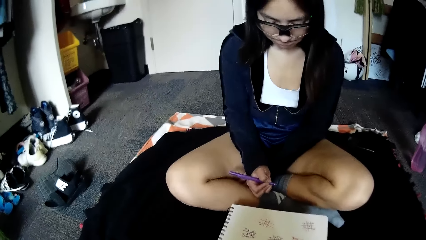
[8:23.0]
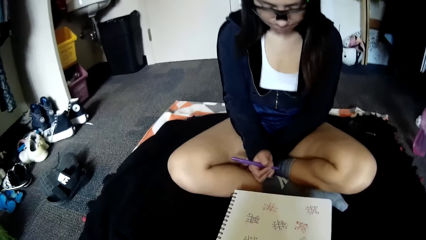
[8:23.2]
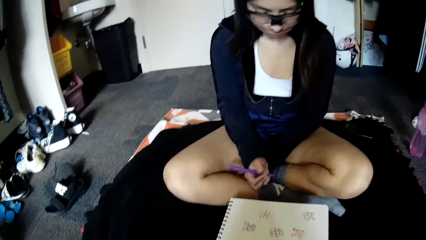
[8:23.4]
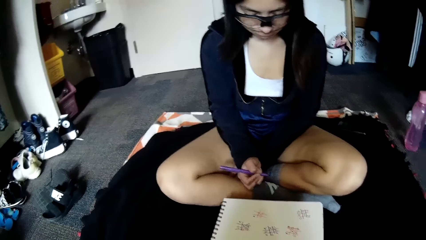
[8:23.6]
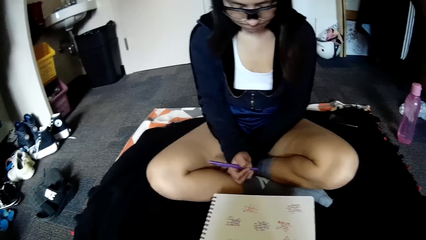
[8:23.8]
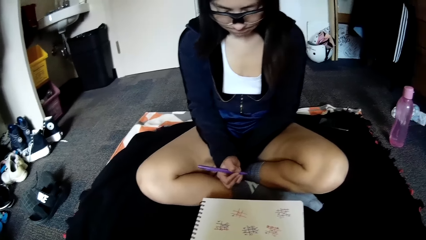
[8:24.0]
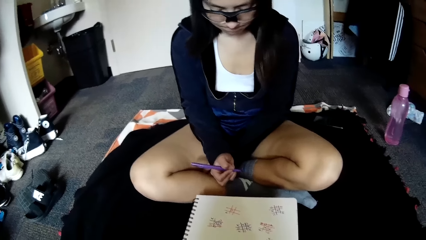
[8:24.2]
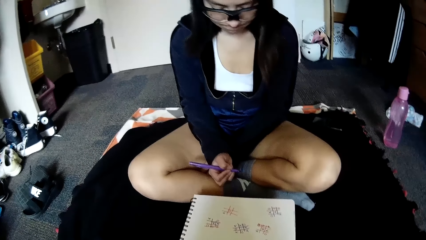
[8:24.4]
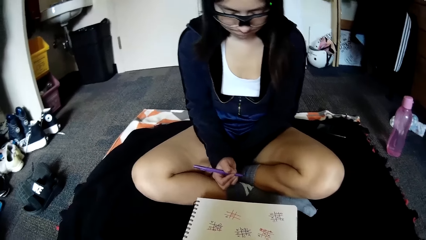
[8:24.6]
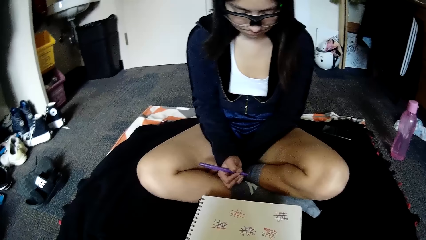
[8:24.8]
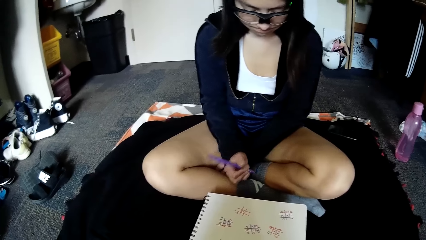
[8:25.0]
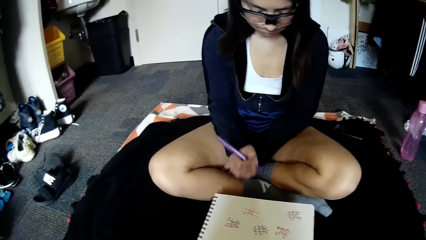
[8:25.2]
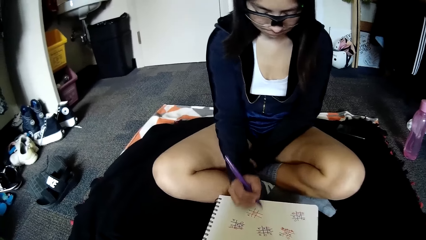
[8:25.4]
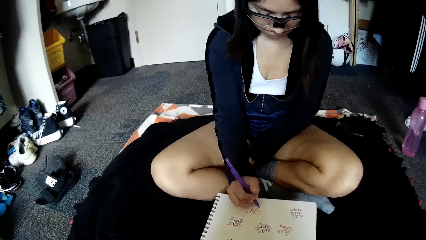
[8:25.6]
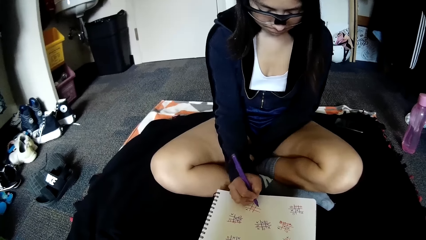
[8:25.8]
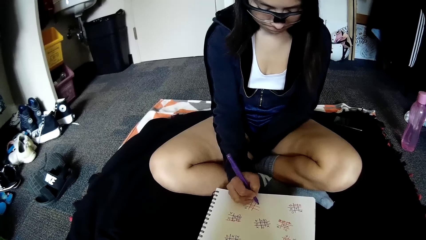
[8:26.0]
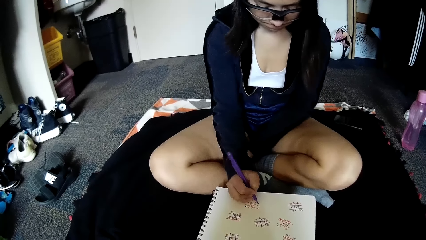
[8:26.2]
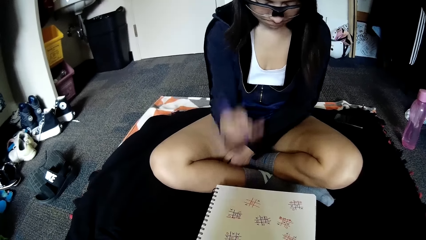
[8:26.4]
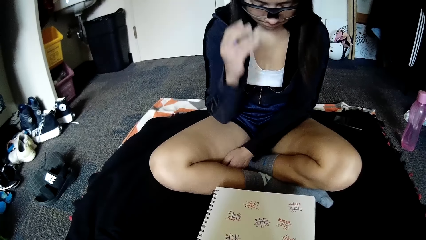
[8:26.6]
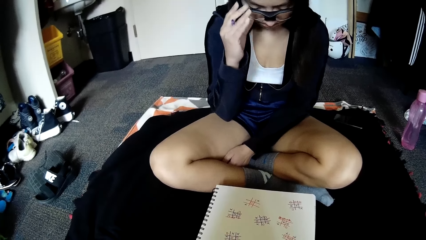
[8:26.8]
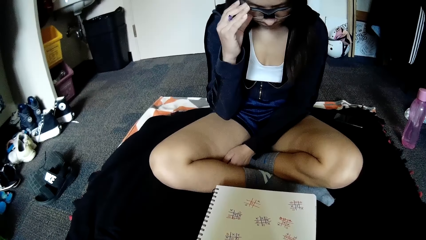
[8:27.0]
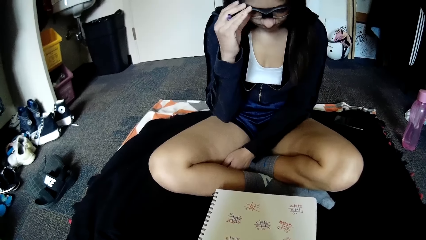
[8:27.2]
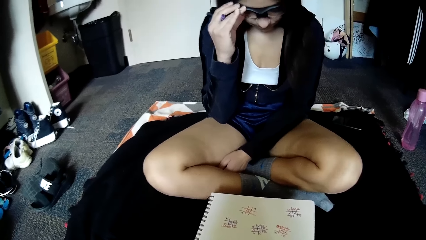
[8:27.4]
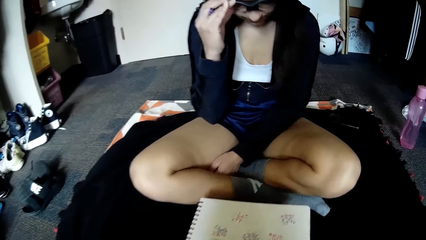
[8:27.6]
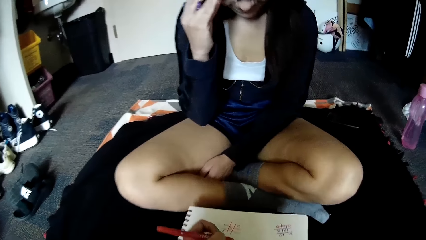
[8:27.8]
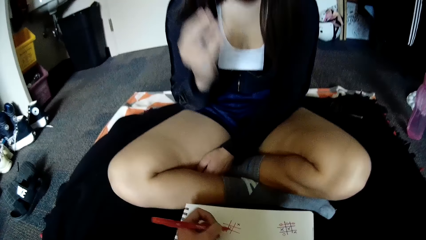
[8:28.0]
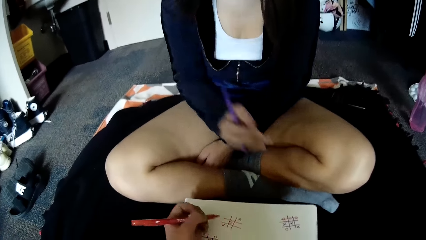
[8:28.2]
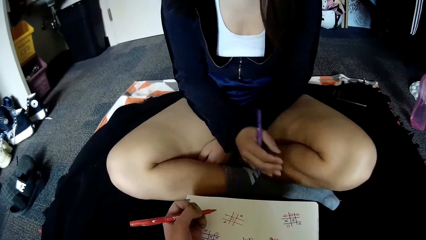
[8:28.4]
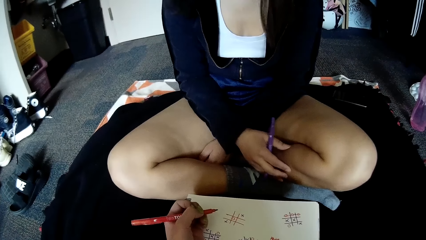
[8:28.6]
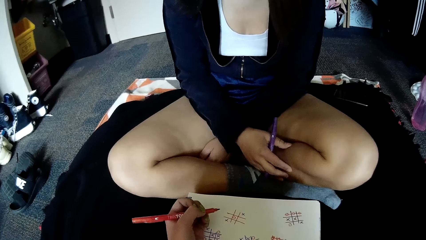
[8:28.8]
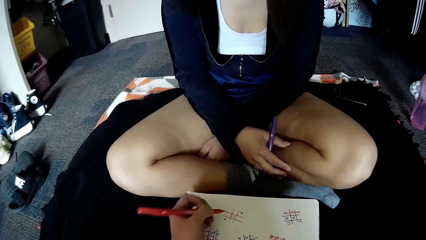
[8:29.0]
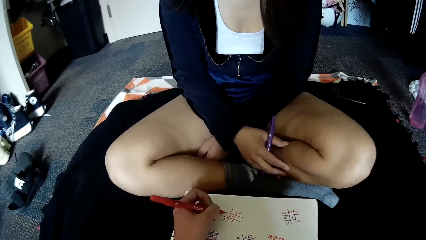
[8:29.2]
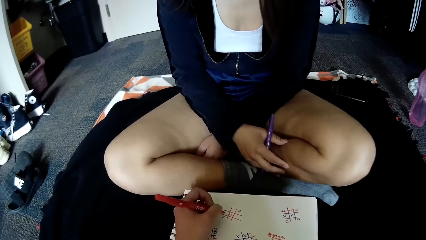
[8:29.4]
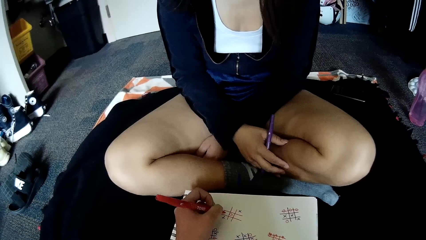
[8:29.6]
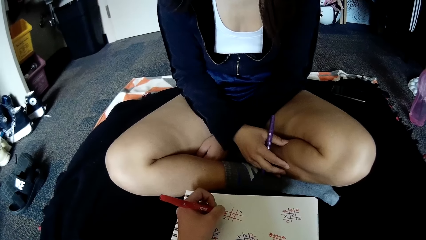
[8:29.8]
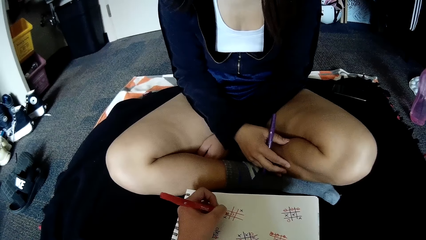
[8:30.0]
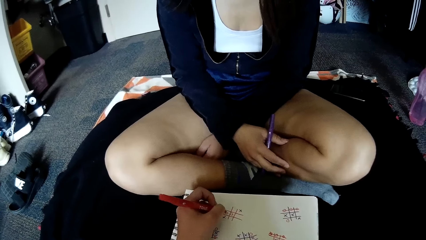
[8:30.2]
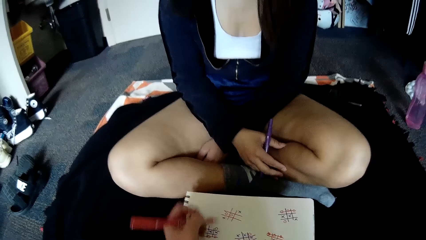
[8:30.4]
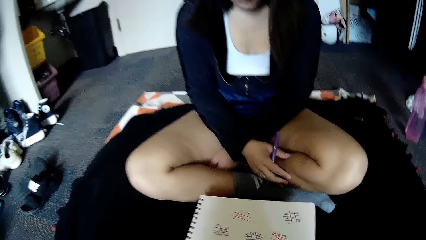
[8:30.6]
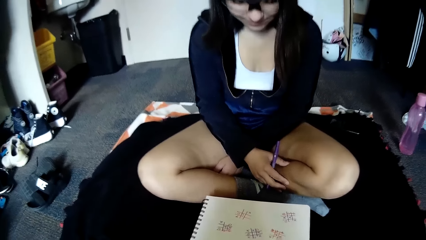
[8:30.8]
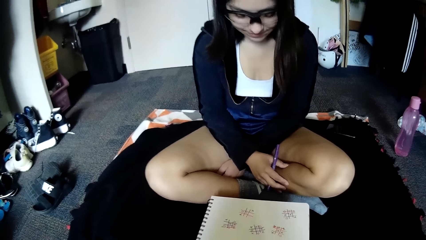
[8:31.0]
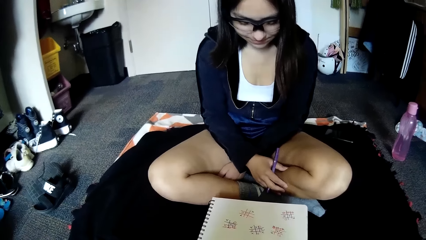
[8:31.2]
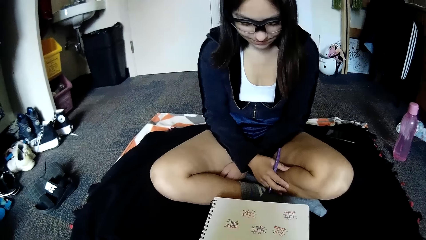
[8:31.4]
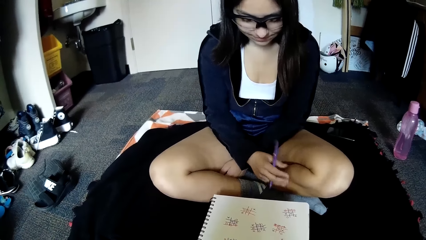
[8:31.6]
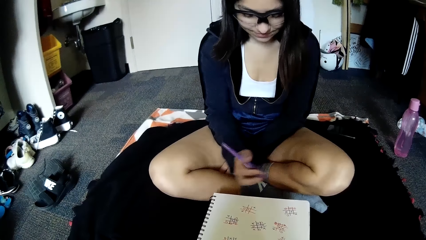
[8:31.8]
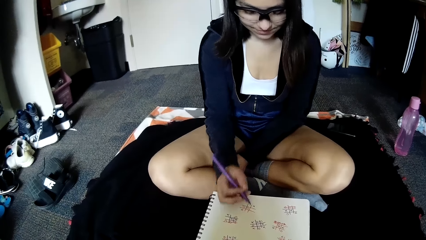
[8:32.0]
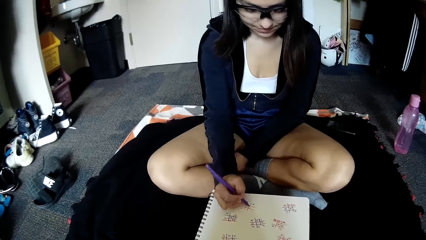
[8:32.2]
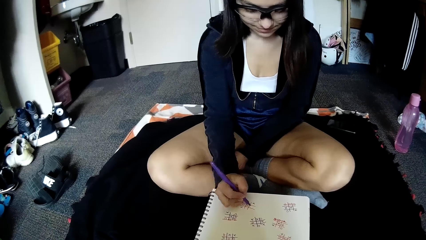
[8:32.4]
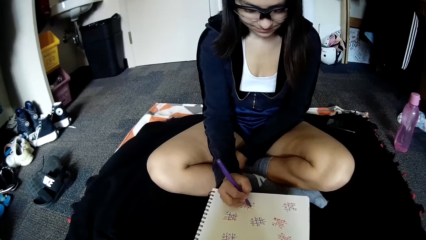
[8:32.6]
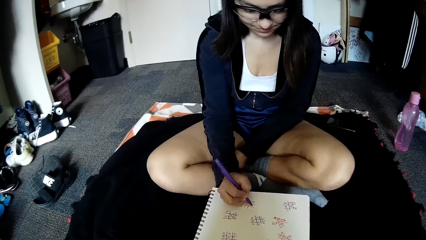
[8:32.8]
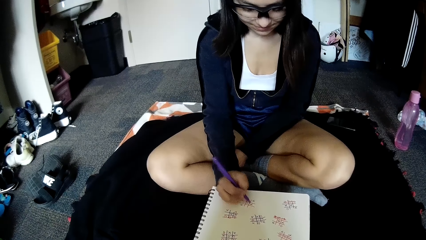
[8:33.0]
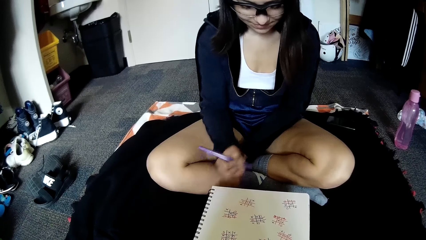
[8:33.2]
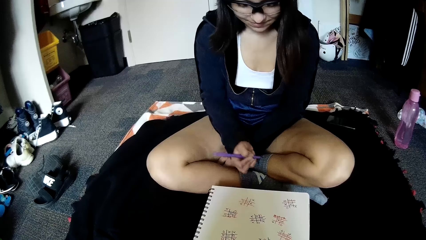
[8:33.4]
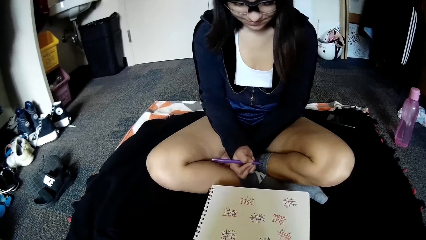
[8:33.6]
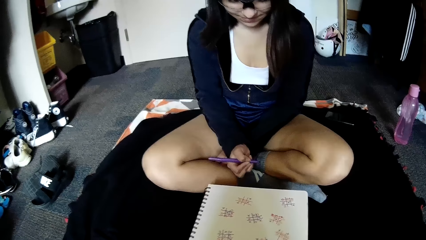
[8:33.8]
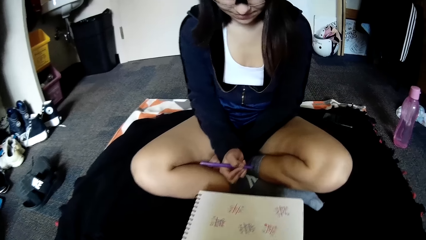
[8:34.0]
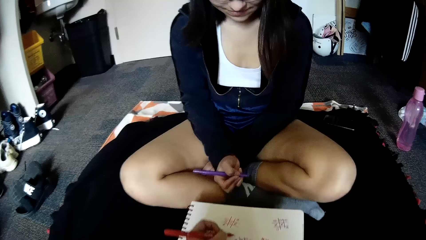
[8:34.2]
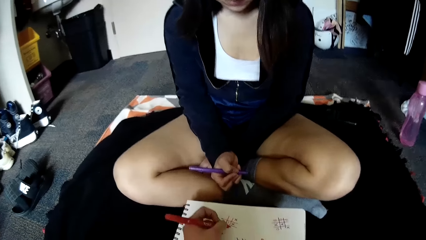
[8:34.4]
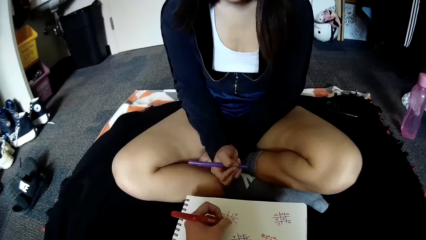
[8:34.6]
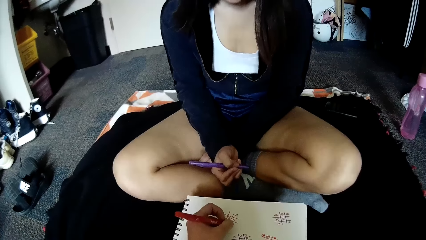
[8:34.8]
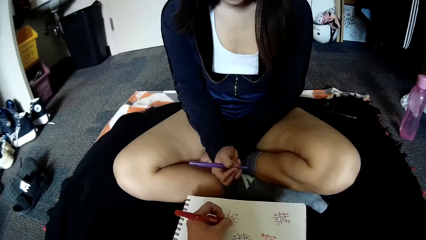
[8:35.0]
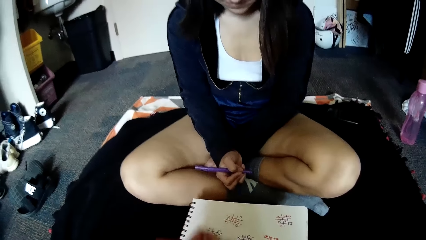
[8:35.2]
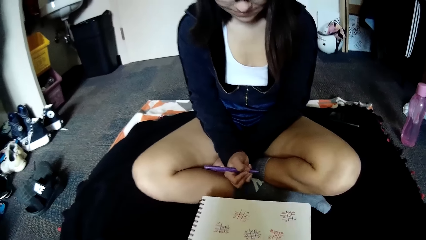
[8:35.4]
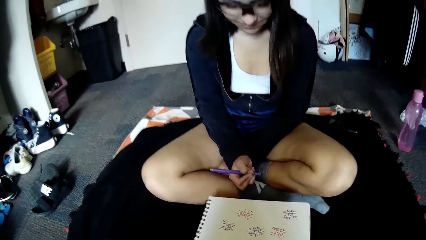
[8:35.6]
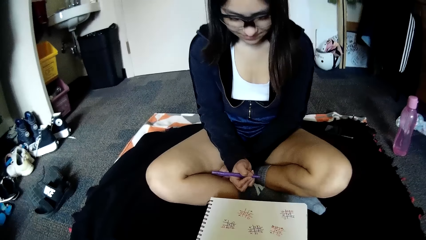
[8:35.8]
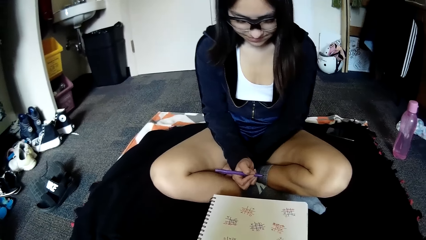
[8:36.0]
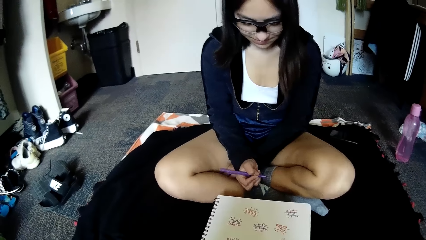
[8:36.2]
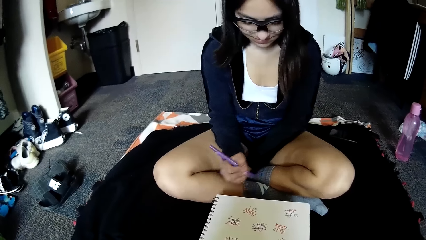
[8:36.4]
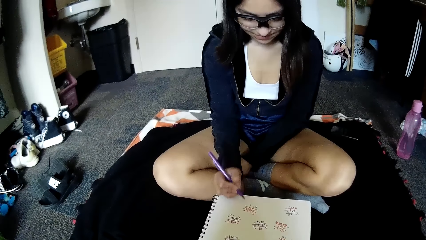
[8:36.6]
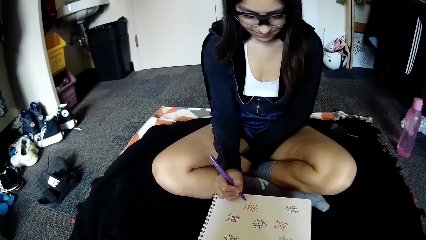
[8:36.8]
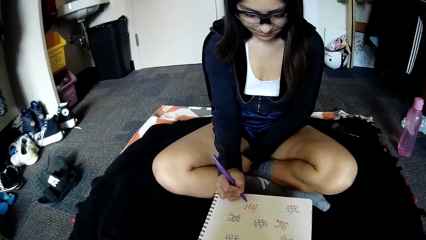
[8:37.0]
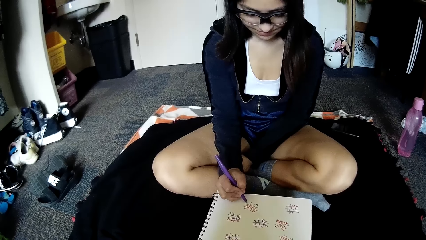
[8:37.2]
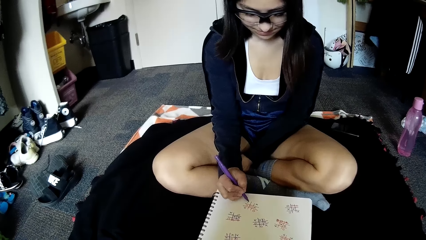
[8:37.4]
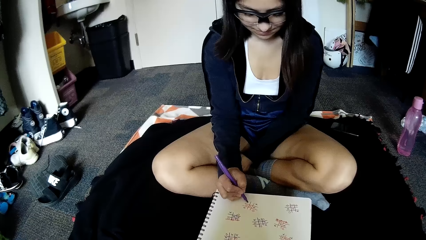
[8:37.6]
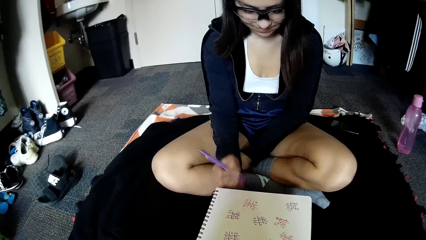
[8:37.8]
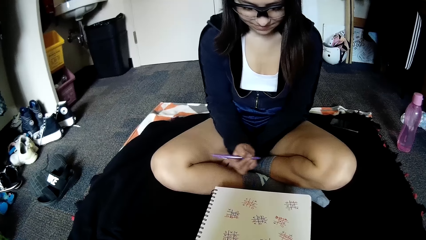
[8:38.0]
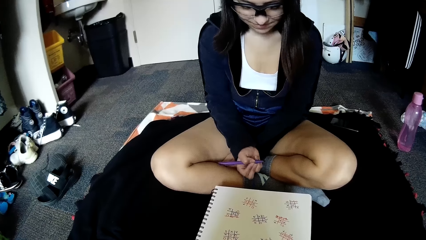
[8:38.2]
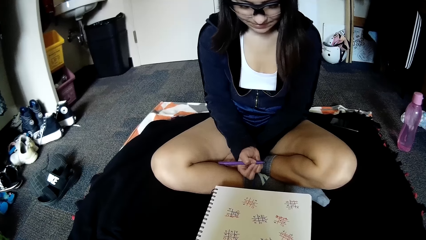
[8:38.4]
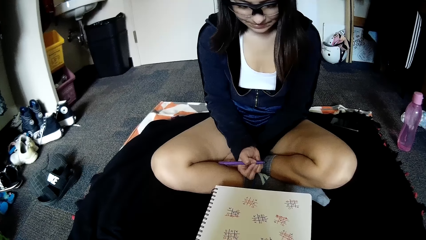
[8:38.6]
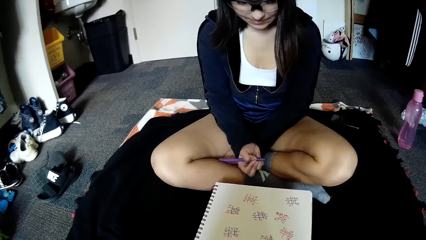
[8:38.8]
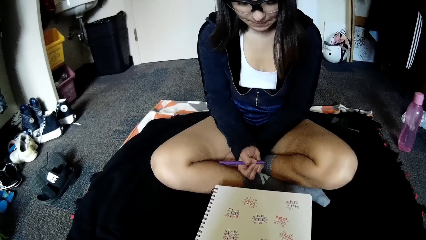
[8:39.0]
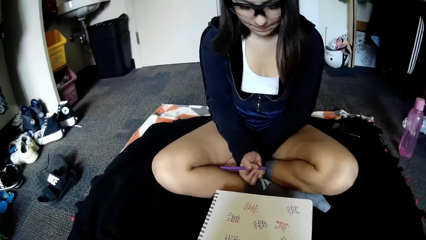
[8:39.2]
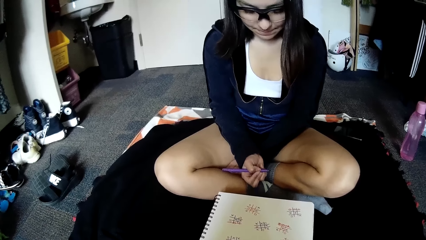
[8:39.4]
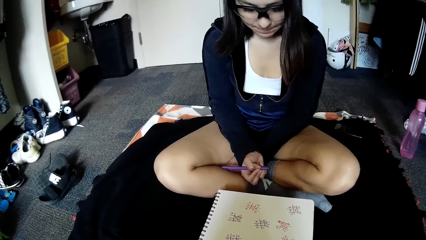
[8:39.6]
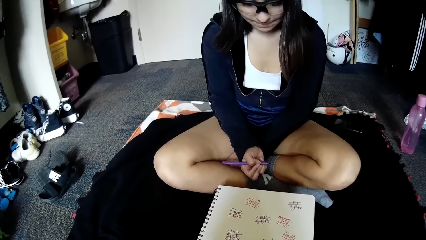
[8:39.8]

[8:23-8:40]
The woman writes in the grid of squares on the paper with the purple pen in her right hand and touches the pair of camera glasses with her right hand. The camera wearer writes in the grid of squares on the paper with the red pen in her left hand. The woman writes in the grid of squares on the paper with the purple pen in her right hand. The camera wearer writes in the grid of squares on the paper with the red pen in her left hand. The woman writes in the grid of squares on the paper with the purple pen in her right hand.
